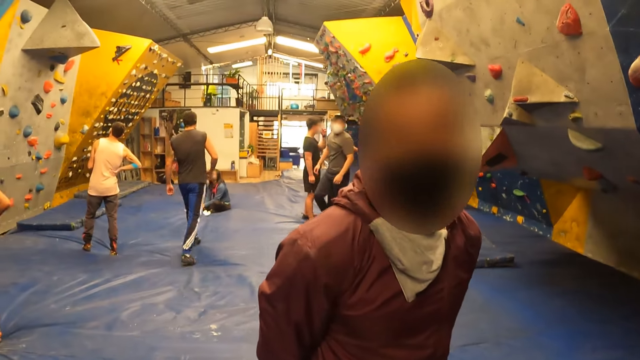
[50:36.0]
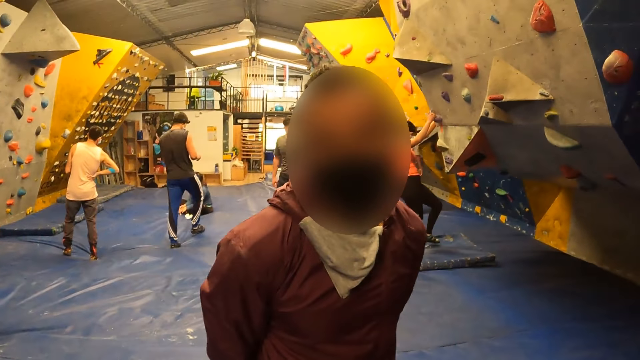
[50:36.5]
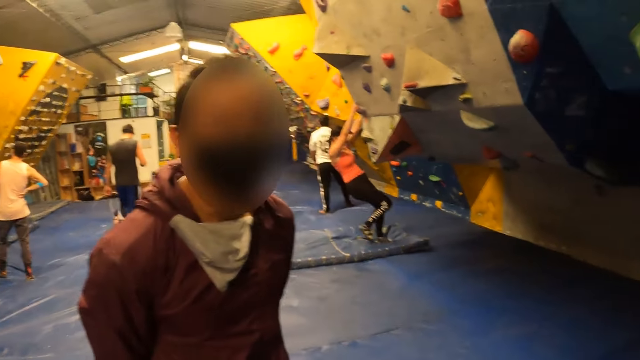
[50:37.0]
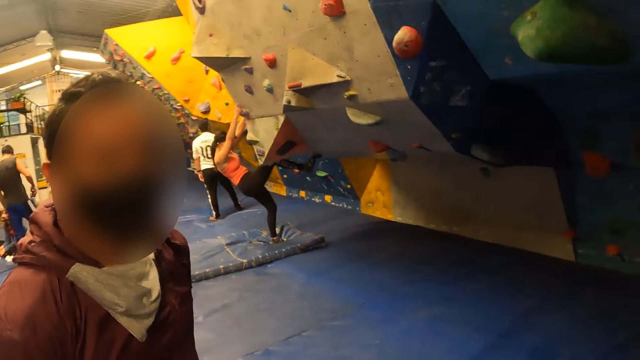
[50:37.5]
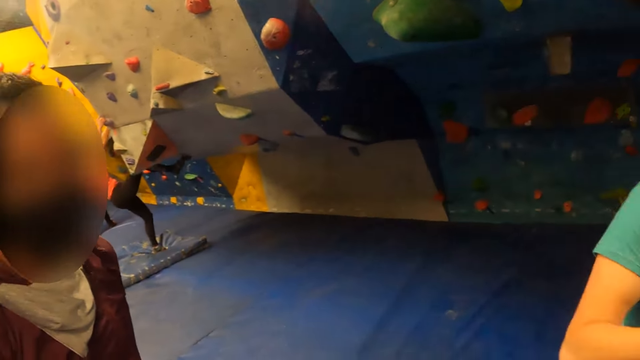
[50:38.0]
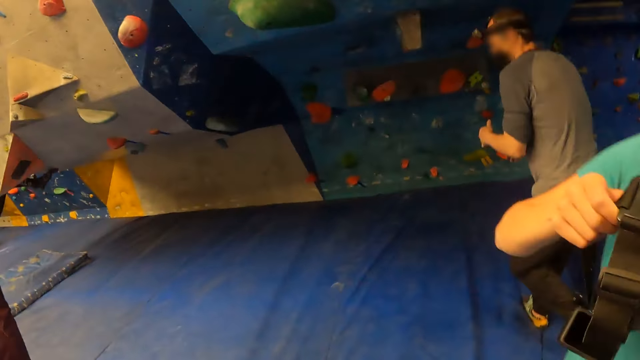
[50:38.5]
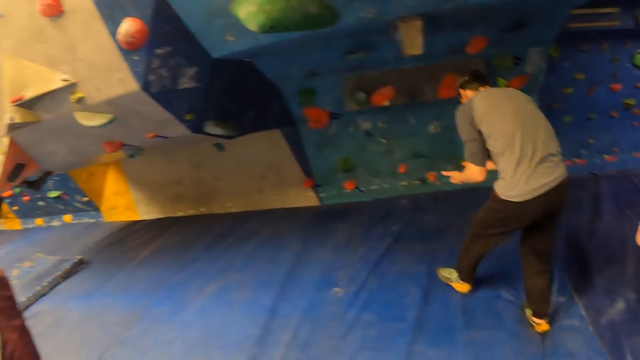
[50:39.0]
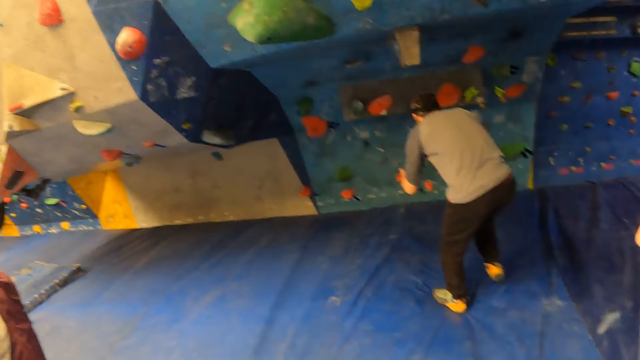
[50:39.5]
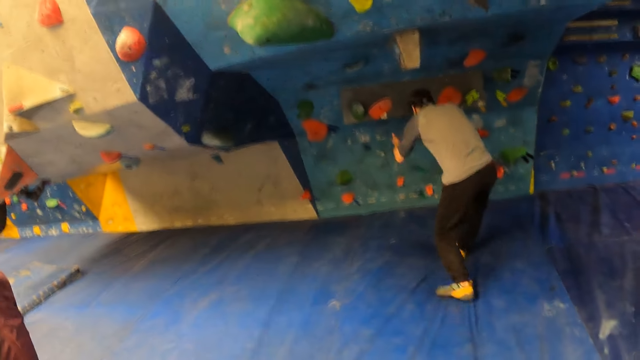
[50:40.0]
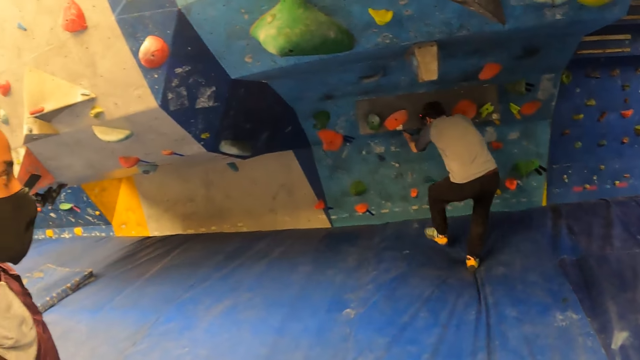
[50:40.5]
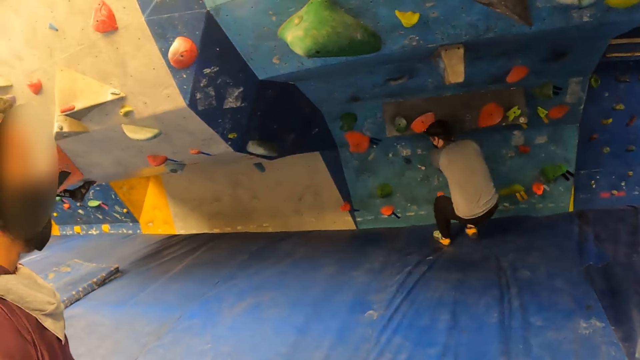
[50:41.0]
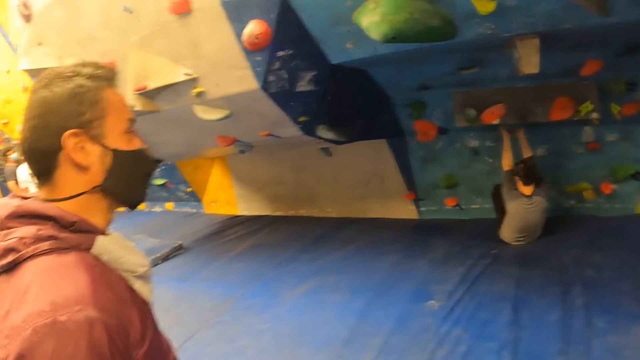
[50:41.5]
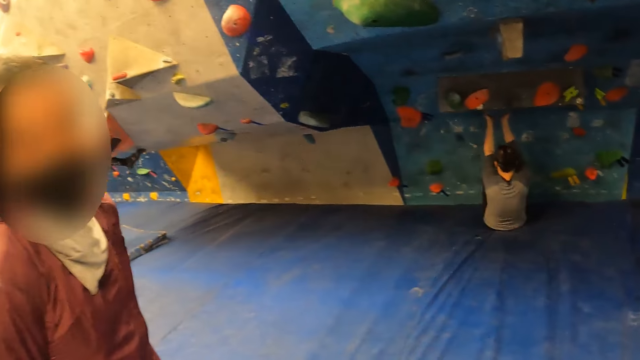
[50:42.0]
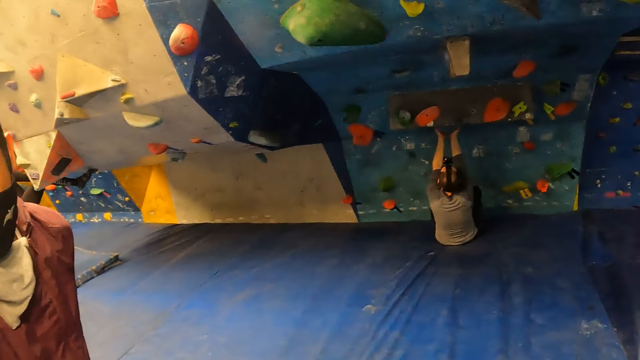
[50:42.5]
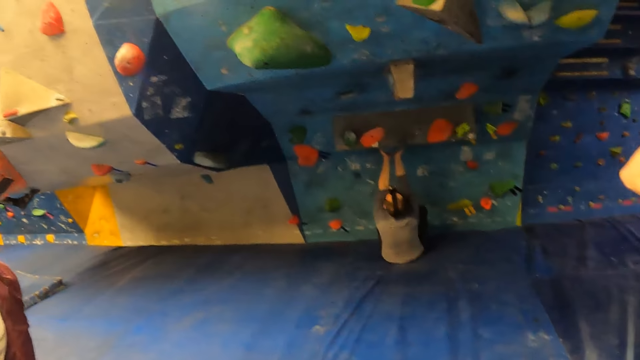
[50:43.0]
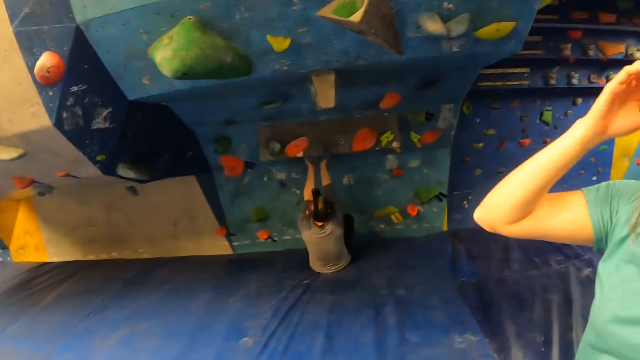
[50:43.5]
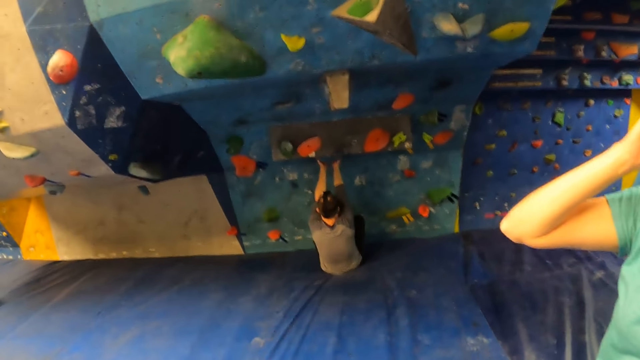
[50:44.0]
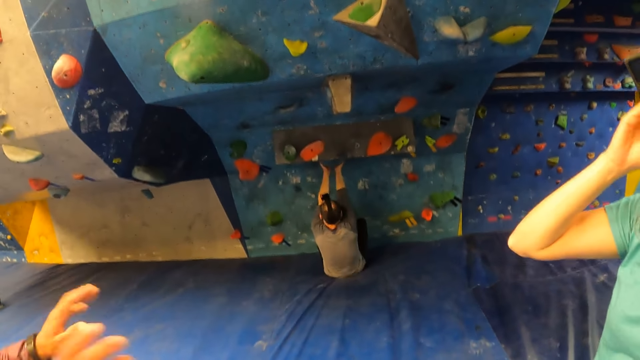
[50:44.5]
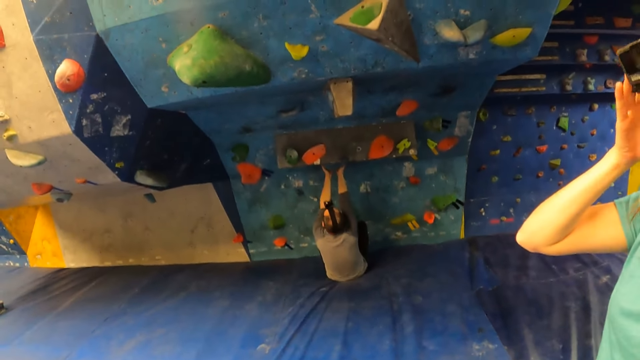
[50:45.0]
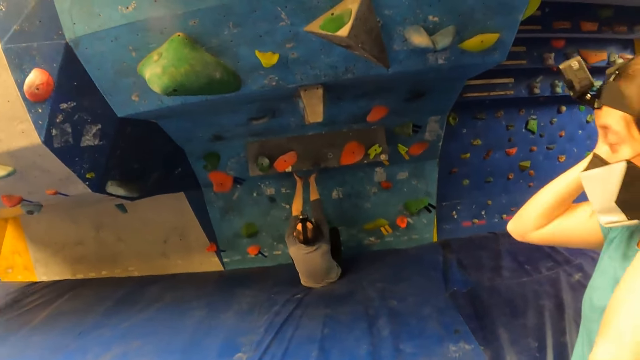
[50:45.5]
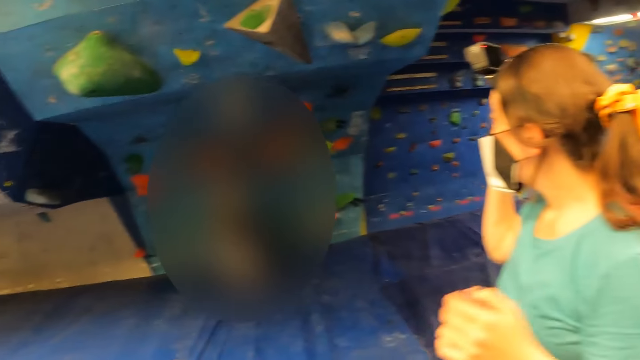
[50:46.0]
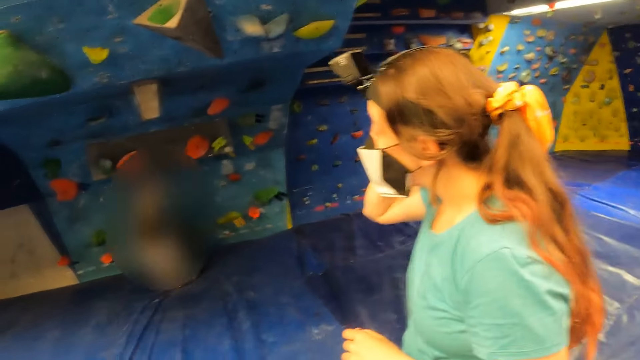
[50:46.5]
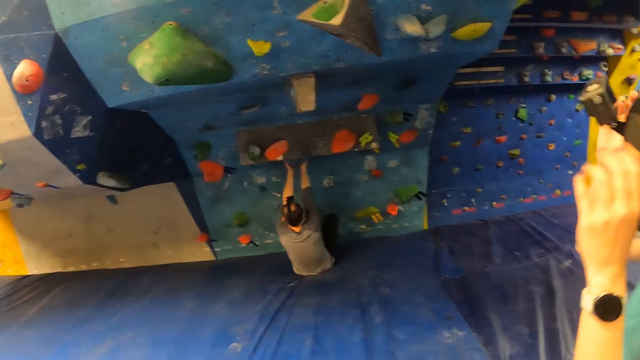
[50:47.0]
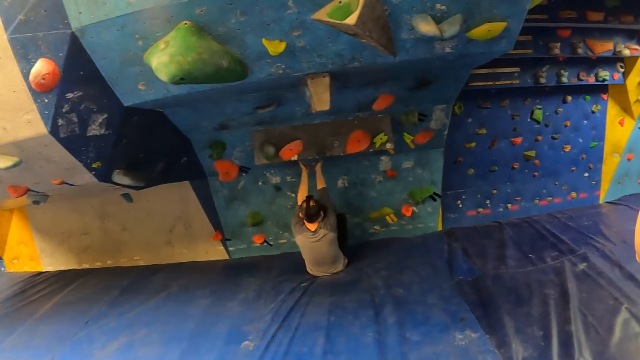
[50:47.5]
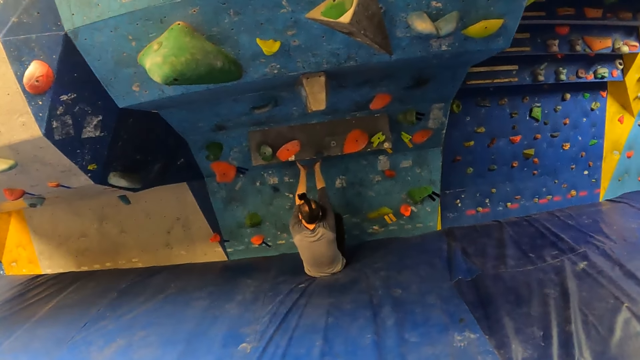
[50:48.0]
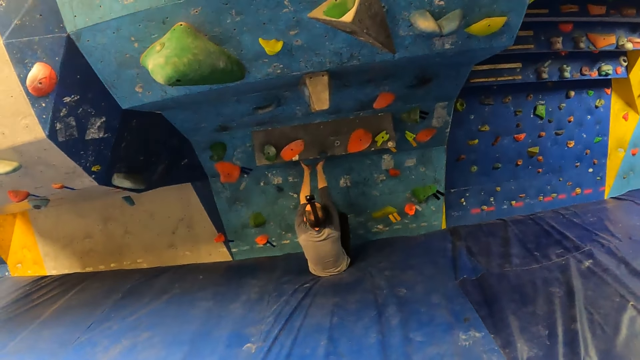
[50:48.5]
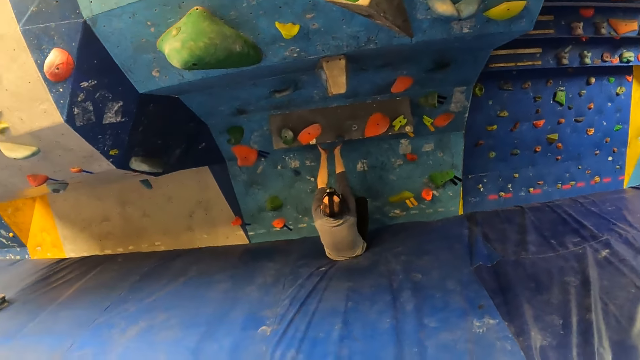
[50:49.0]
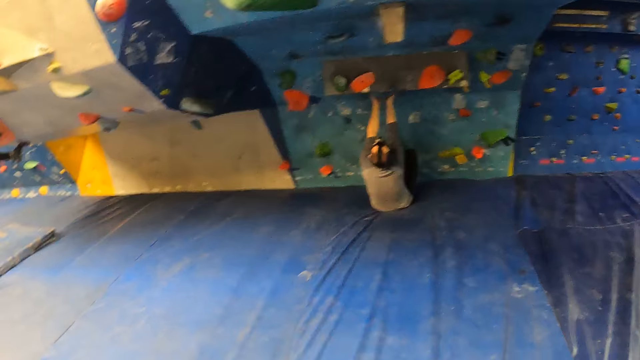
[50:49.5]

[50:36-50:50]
A man walks towards a climbing wall. A woman climbs the climbing wall with both hands. Another man looks at the camera wearer. Another woman holds the camera with both hands. The other woman holds a climbing belt. A third man walks towards the climbing wall. He holds the climbing wall with both hands. The other woman wears a camera. The camera wearer looks at the third man. The other woman holds the camera with hands.

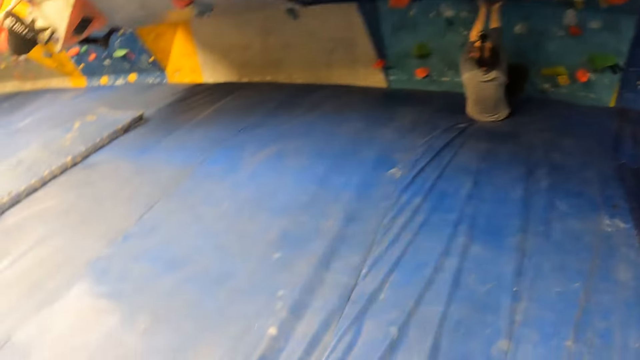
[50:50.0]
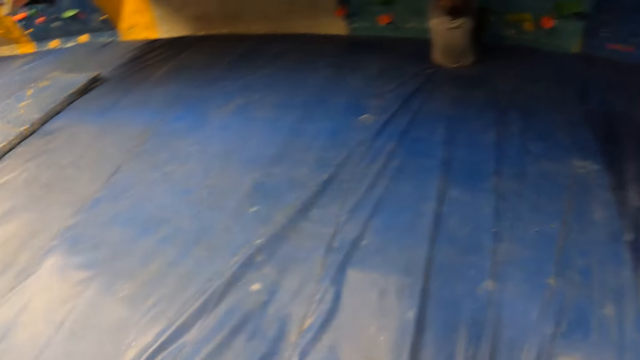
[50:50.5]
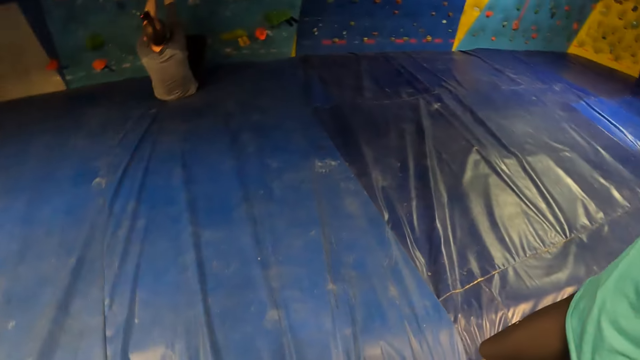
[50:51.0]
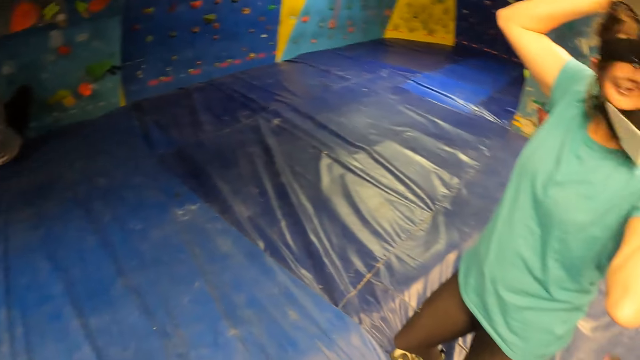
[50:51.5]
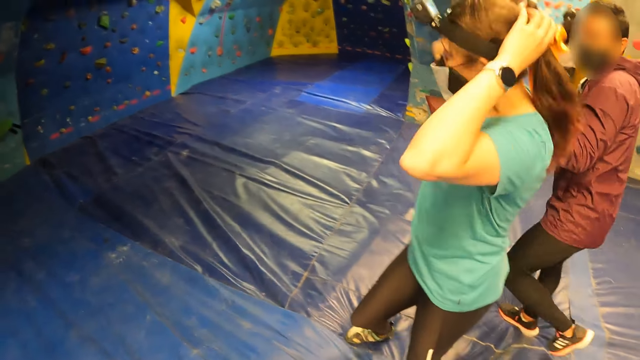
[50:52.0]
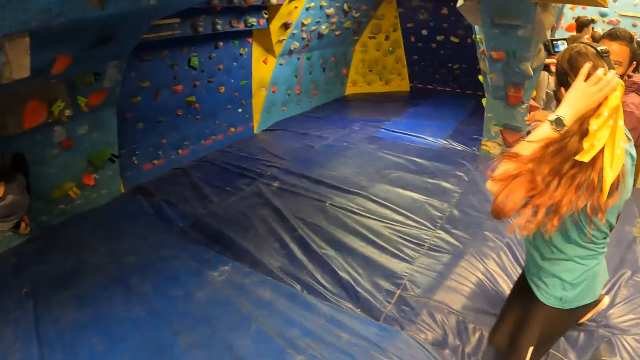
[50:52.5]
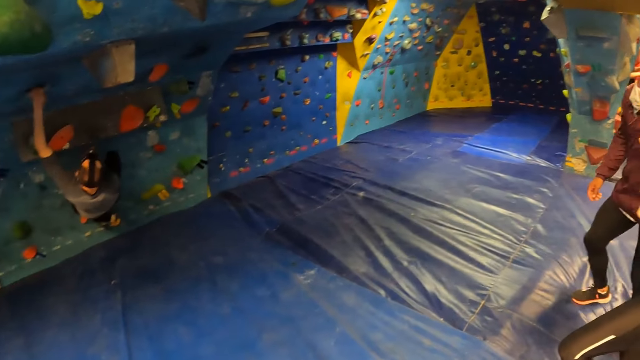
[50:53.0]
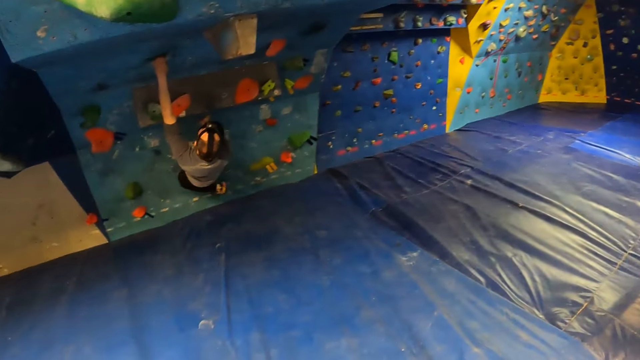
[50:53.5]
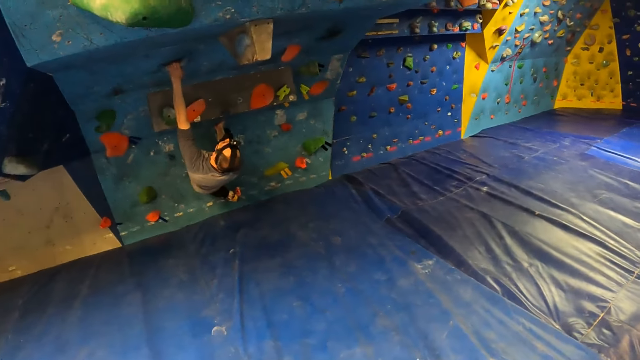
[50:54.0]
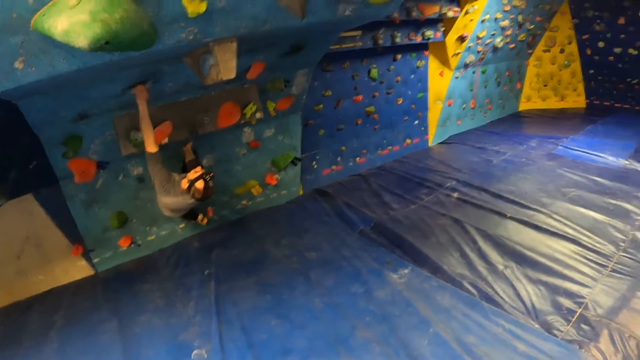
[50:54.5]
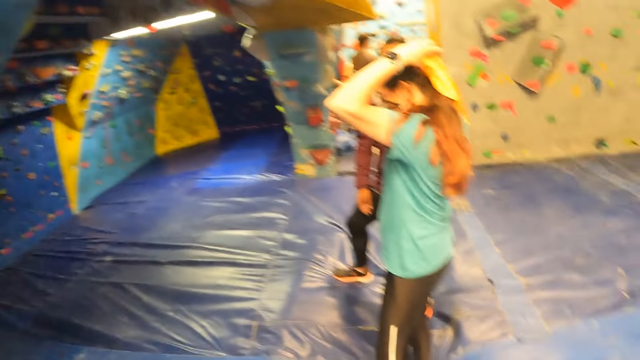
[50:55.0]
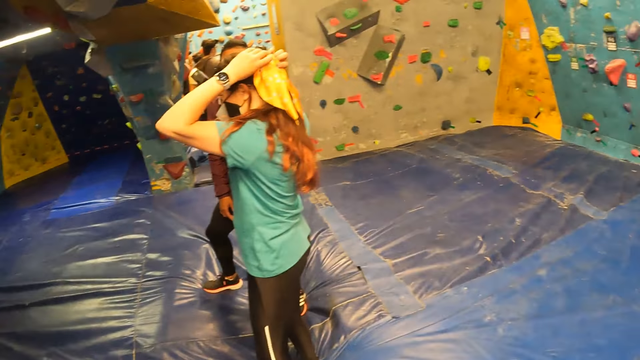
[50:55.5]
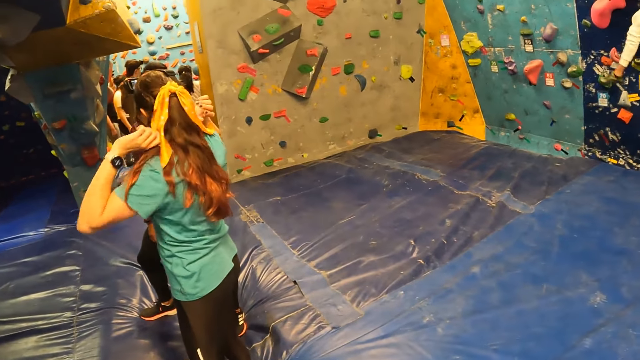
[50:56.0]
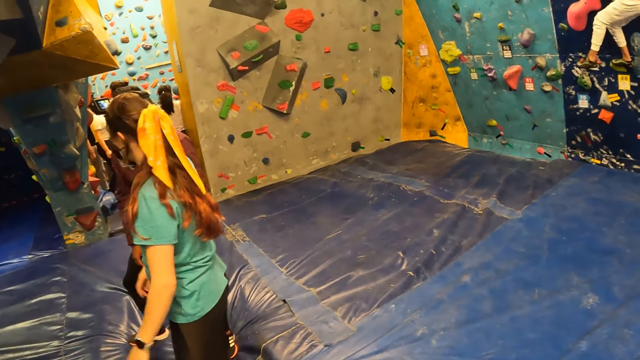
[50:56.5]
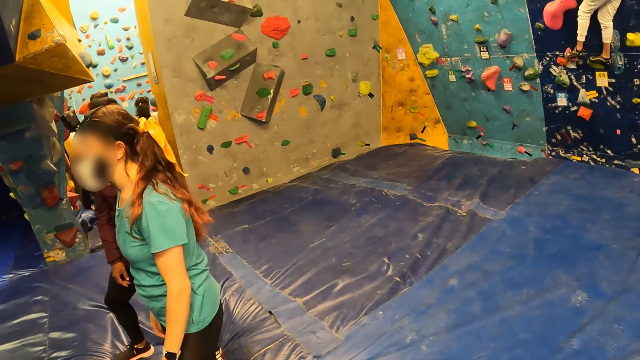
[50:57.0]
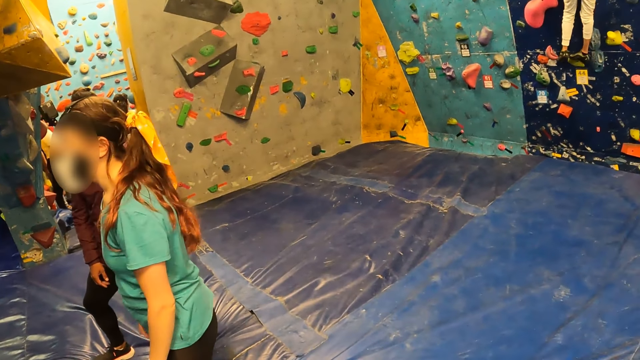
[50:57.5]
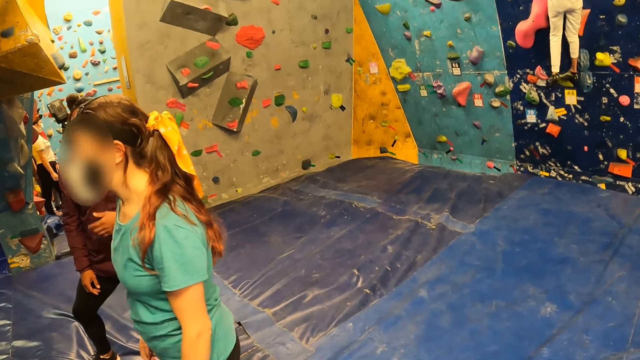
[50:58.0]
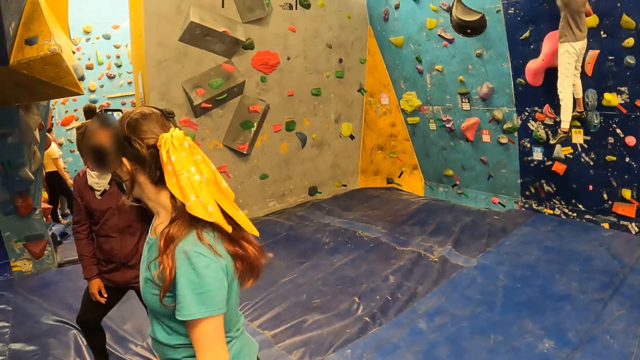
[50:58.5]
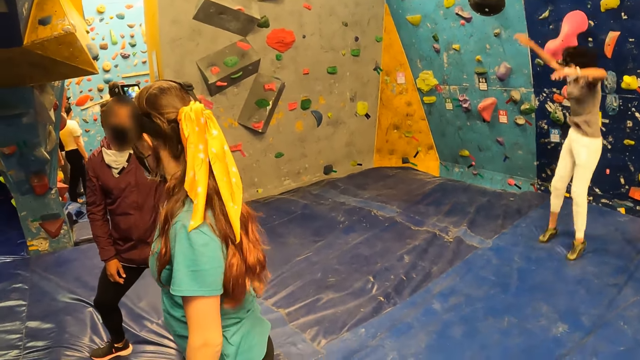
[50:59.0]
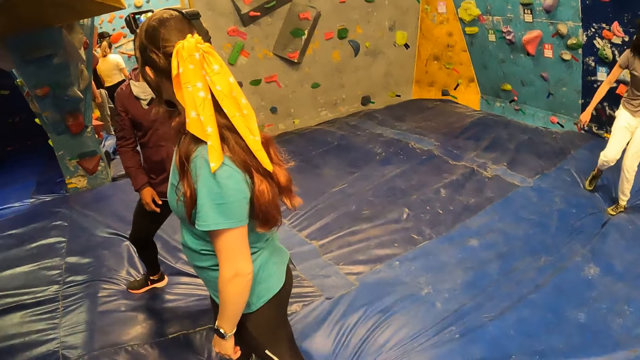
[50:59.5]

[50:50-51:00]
The man climbs the climbing wall with both hands. Another man walks behind a woman. The woman holds a hair ribbon with hands. She holds the hair ribbon with hands again. She nods her head. Another woman climbs a wall. The other man moves a hand. The other woman drops to the crash pad from the climbing wall.
